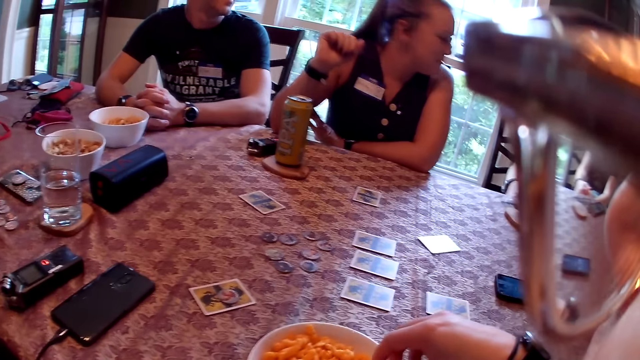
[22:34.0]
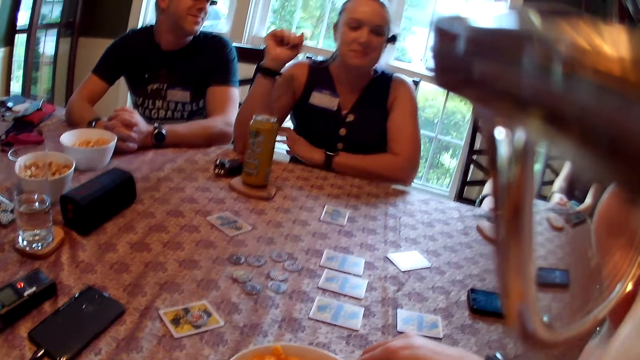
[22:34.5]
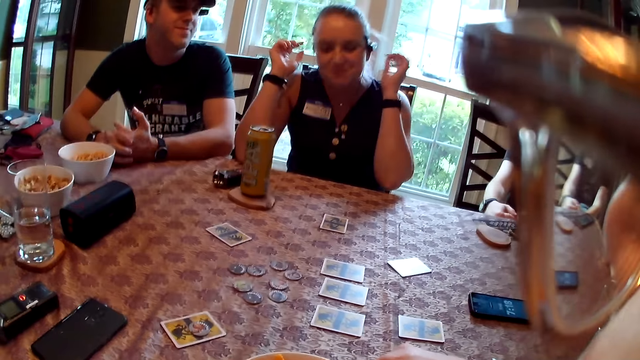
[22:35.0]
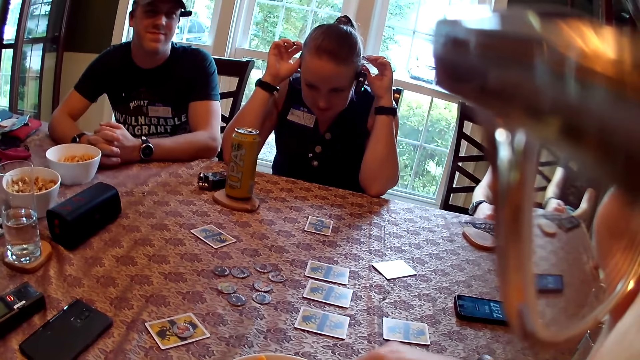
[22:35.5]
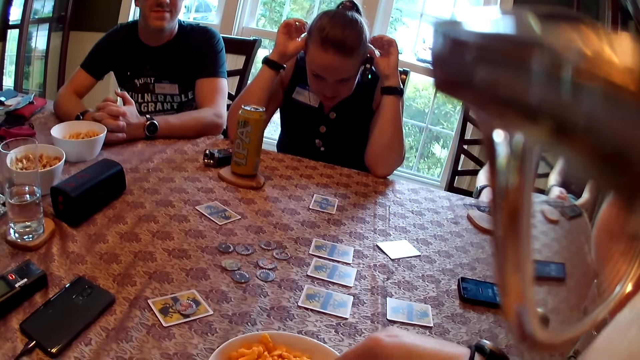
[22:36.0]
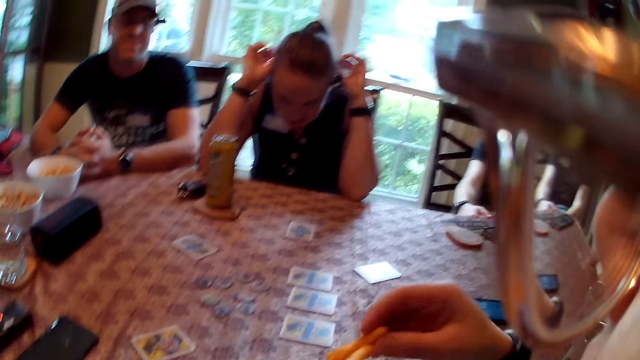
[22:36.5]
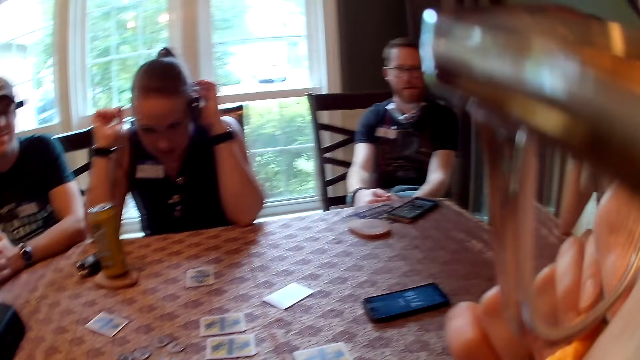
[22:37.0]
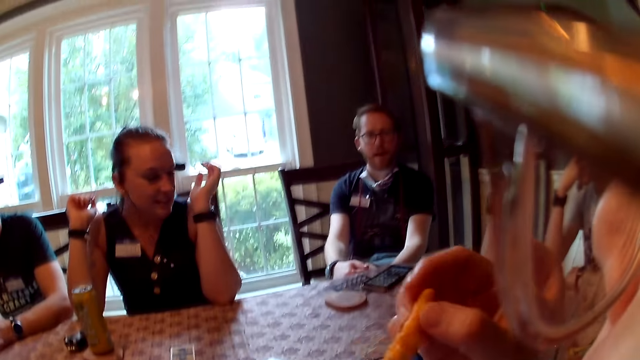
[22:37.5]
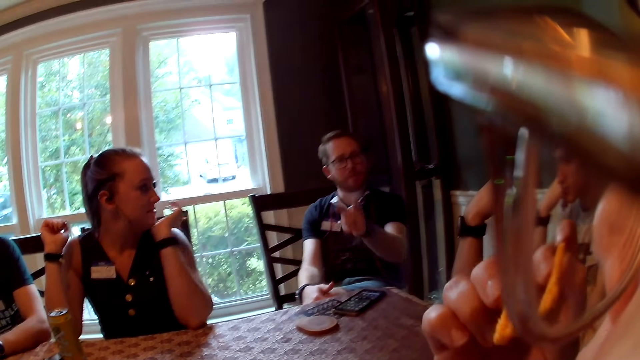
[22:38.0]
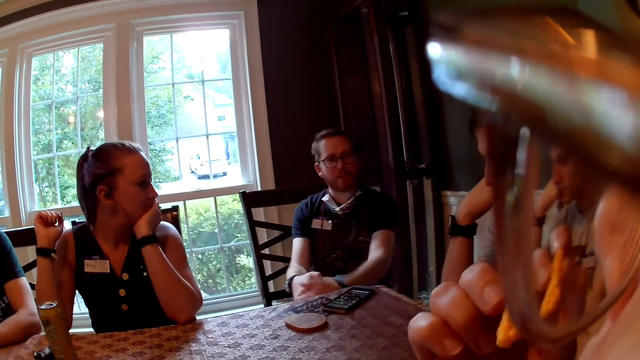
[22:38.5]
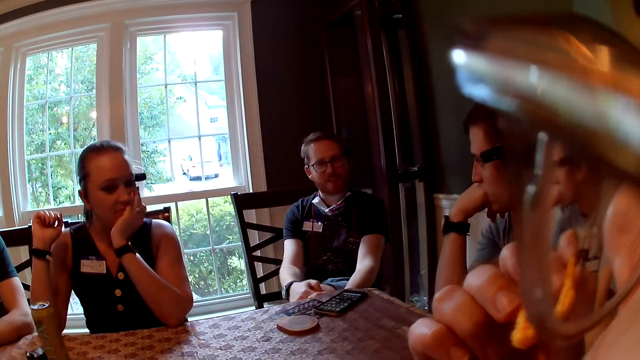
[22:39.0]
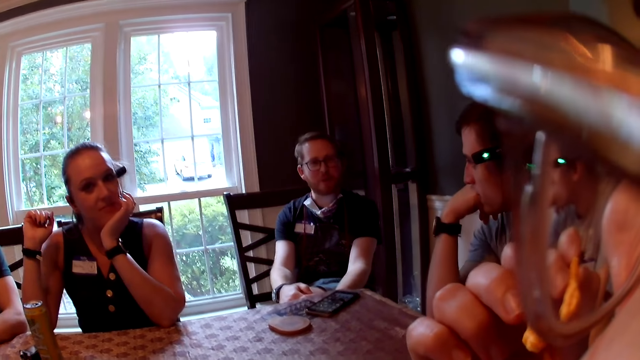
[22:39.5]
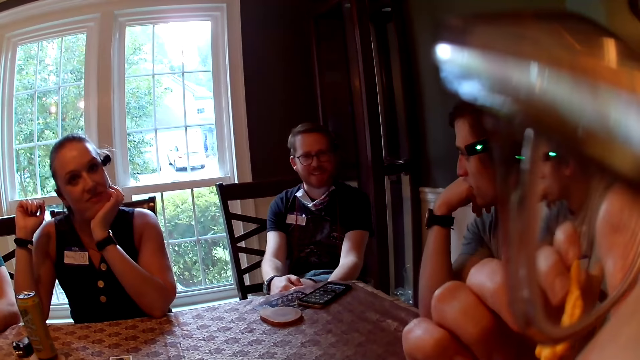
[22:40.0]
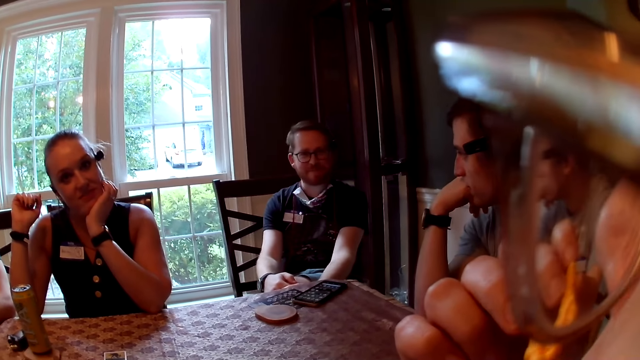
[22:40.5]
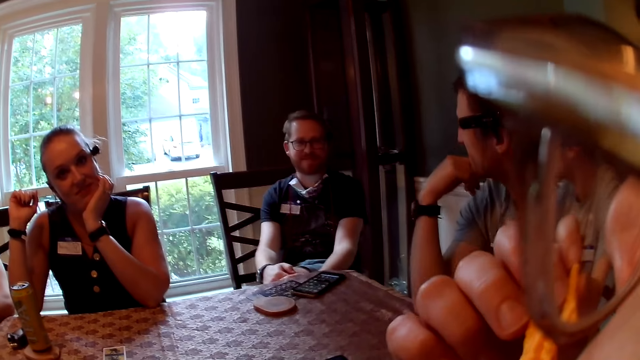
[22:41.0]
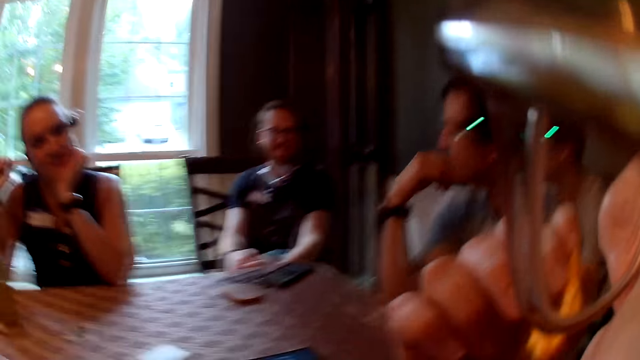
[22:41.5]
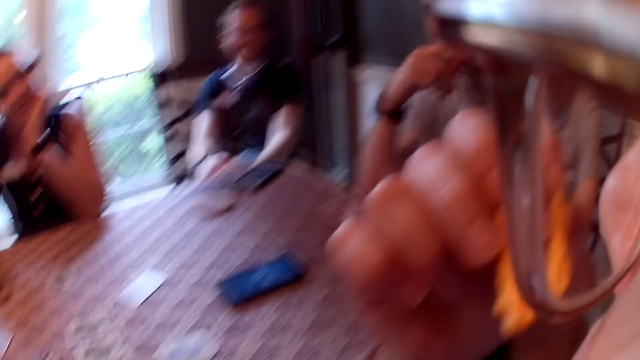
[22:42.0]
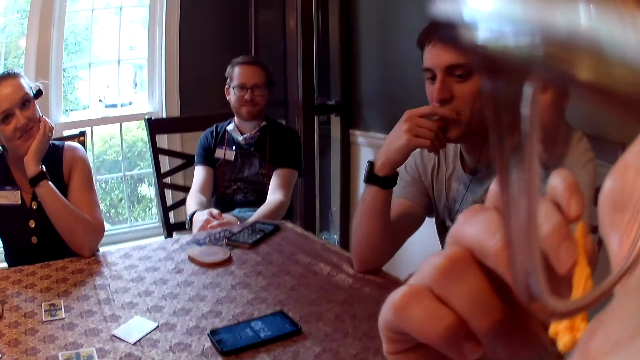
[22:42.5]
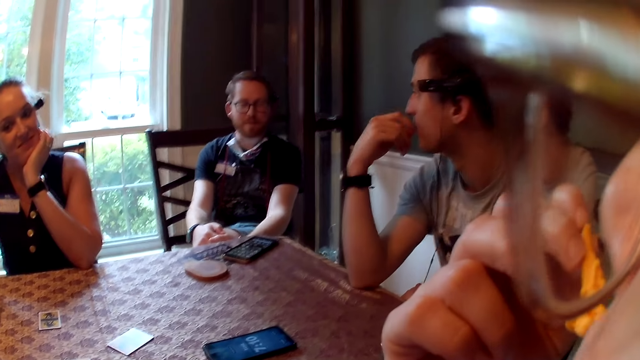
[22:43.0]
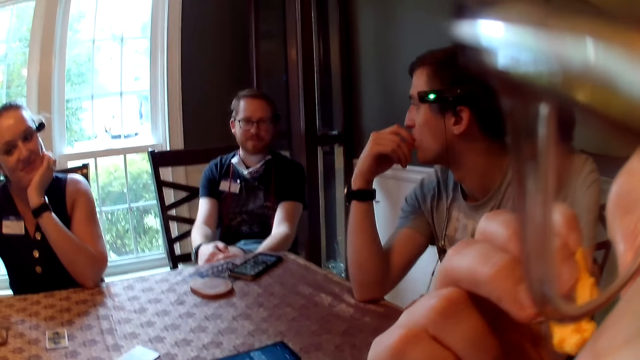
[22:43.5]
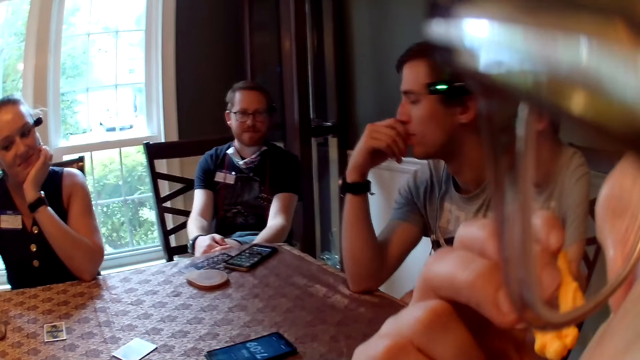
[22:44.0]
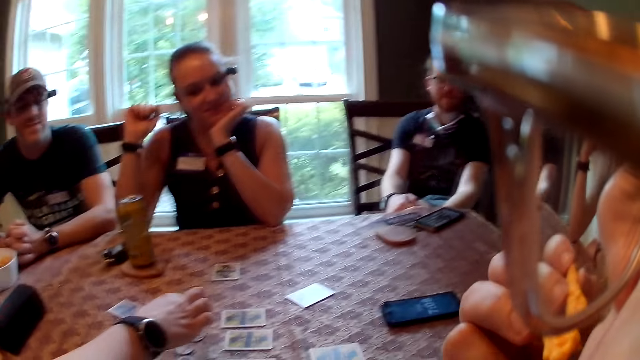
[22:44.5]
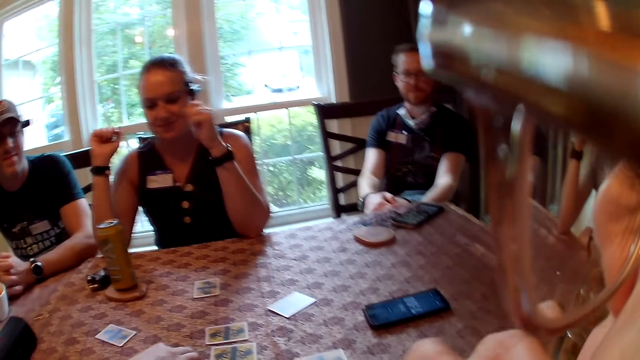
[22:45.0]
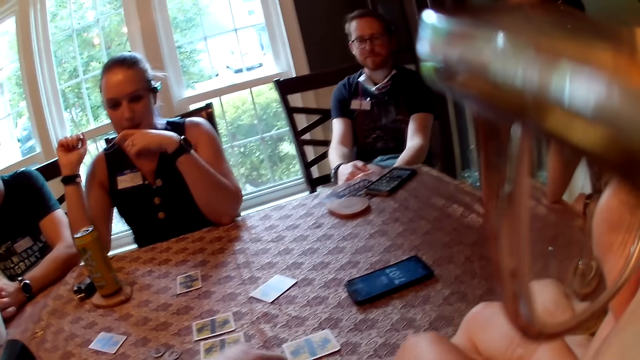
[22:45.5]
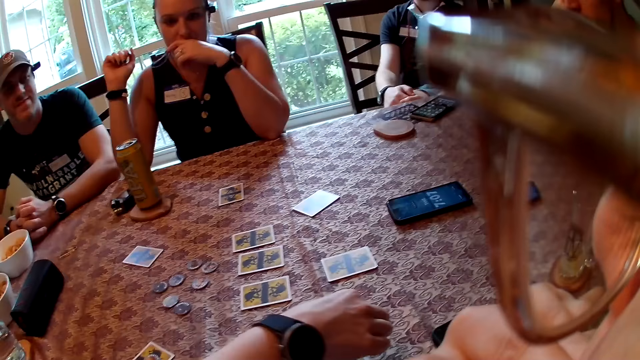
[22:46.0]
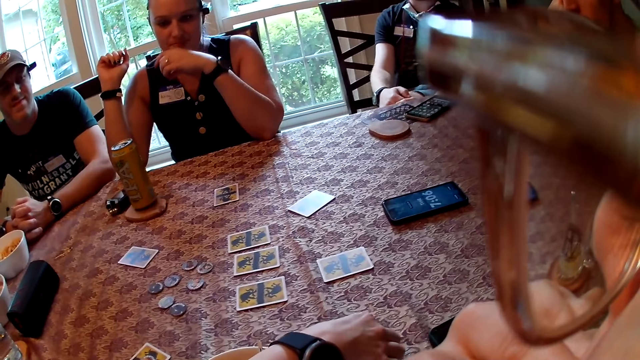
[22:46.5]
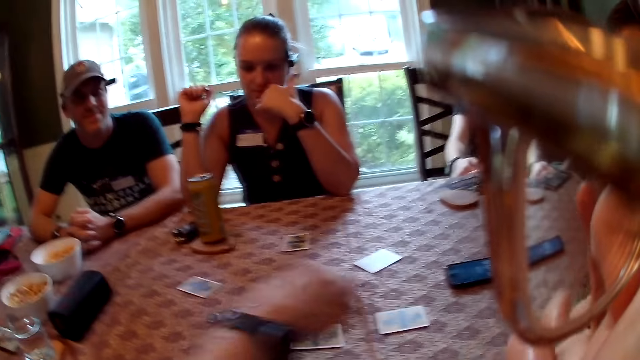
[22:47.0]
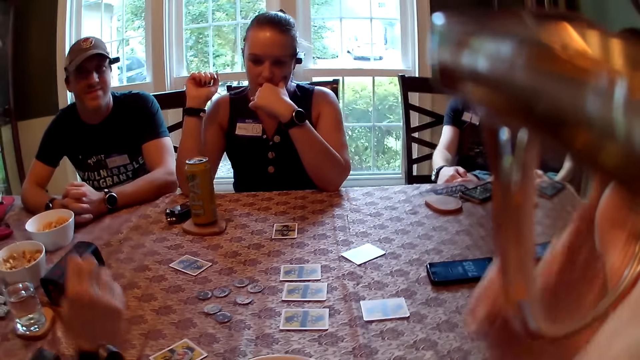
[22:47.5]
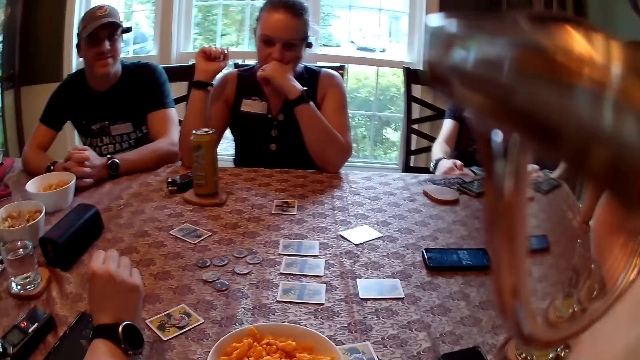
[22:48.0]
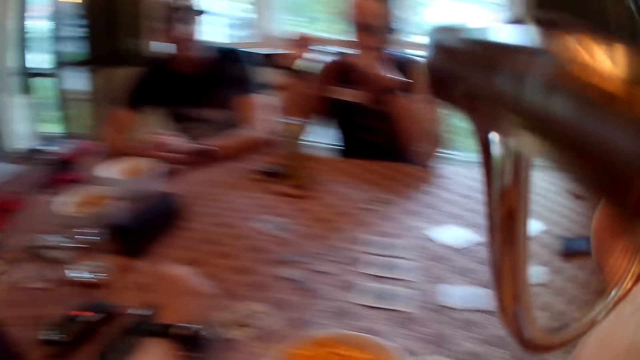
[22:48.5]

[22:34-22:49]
The camera wearer picks crisps from the bowl with her right hand. A woman speaks. The camera wearer eats crisps with her right hand. A man speaks. The camera wearer converses with the group of people. She speaks. The woman drops the token on the table with her right hand.

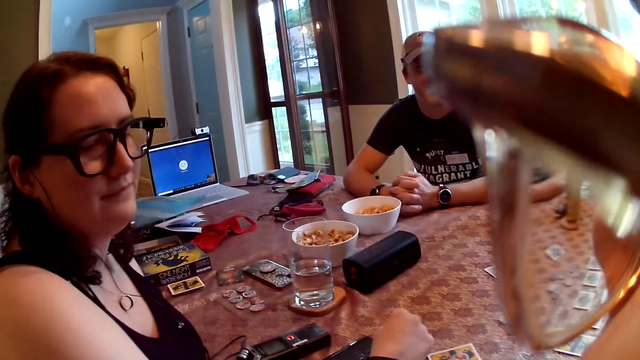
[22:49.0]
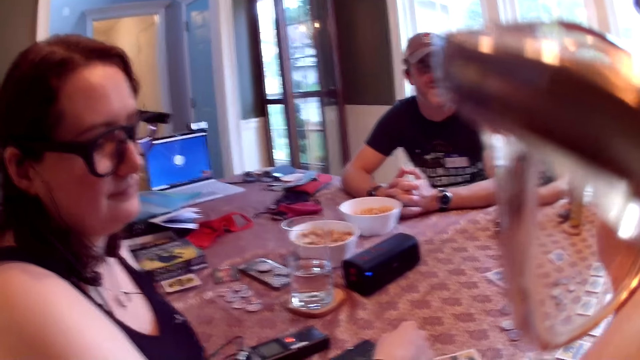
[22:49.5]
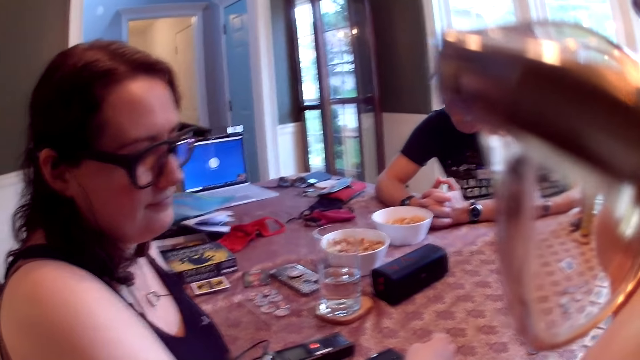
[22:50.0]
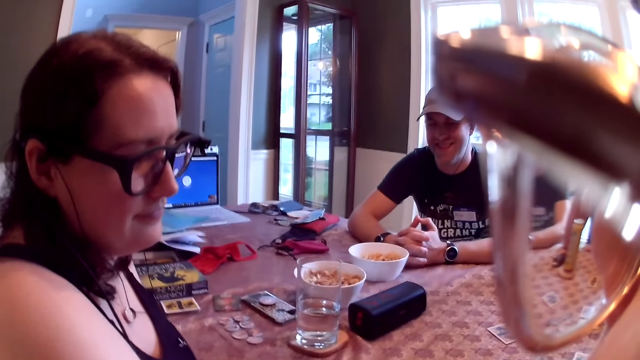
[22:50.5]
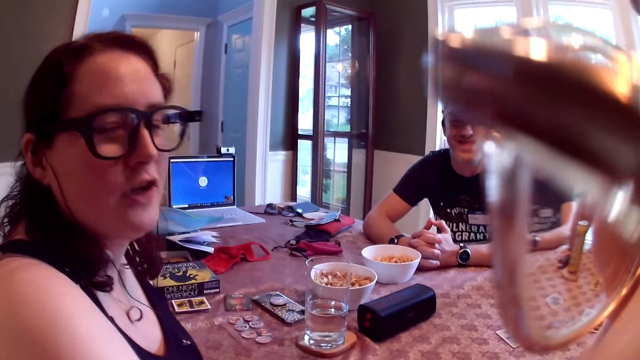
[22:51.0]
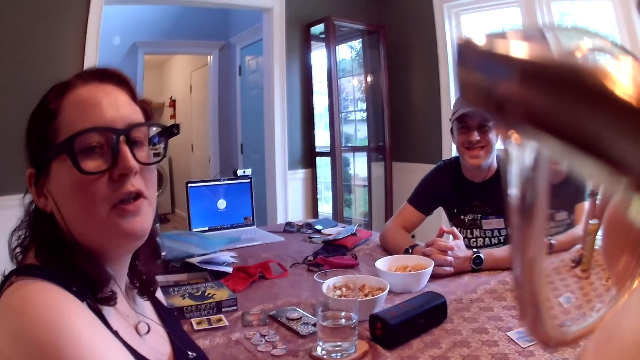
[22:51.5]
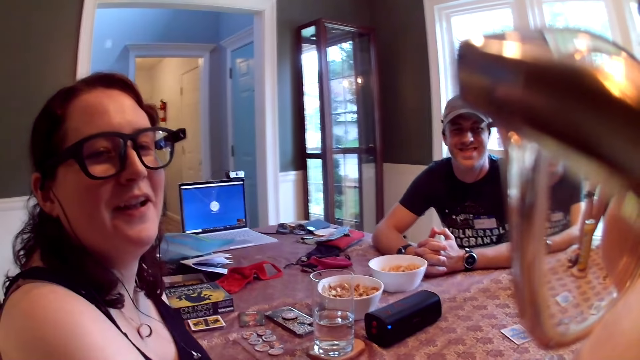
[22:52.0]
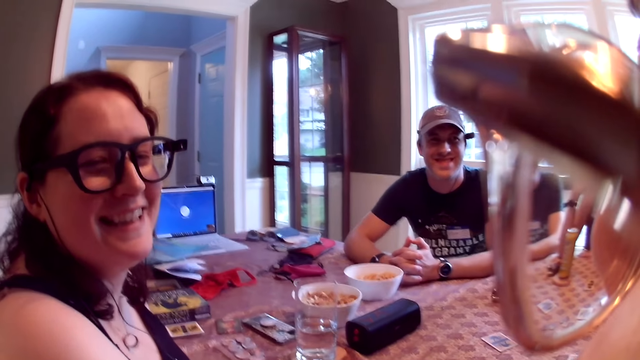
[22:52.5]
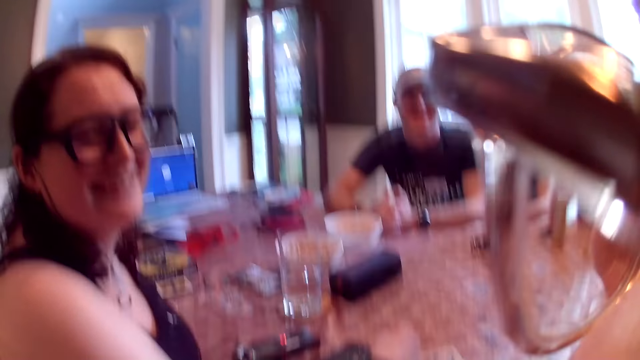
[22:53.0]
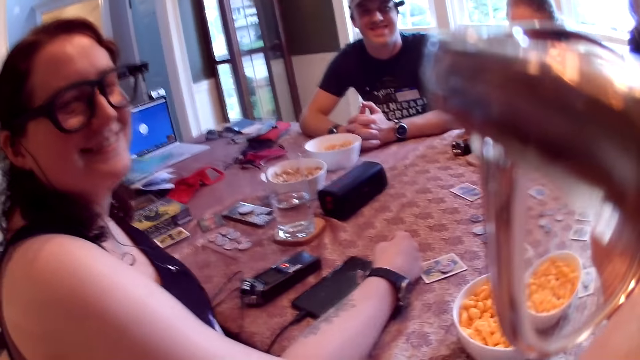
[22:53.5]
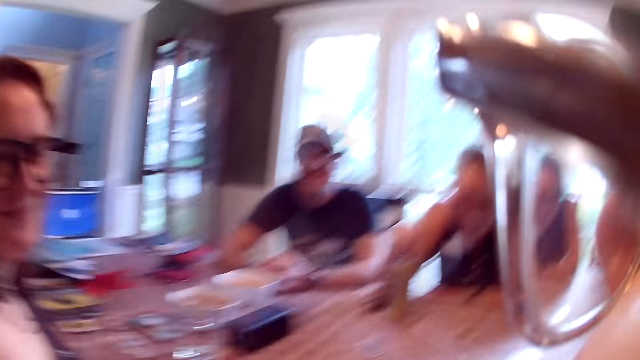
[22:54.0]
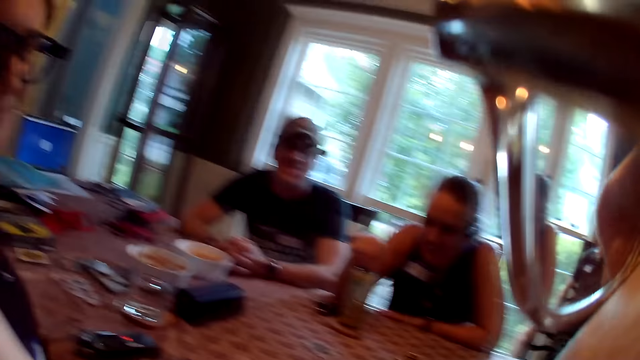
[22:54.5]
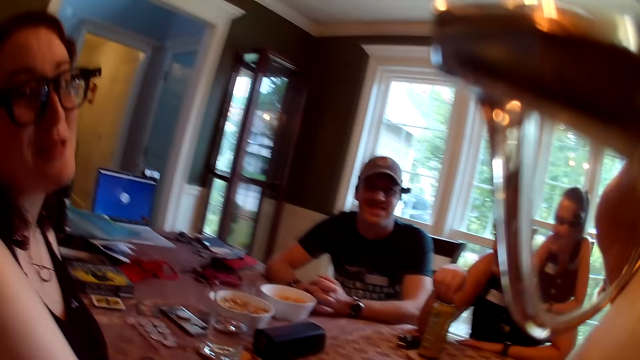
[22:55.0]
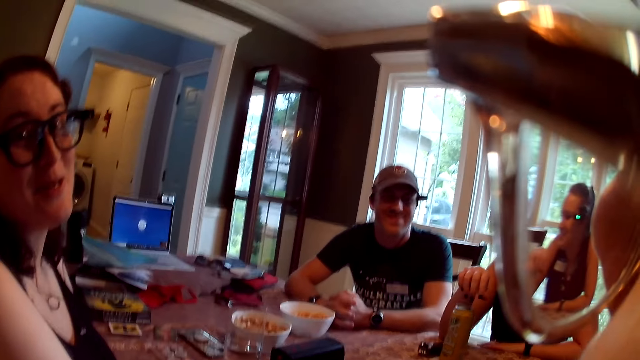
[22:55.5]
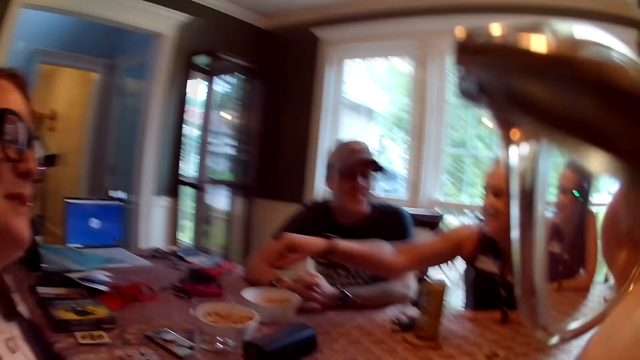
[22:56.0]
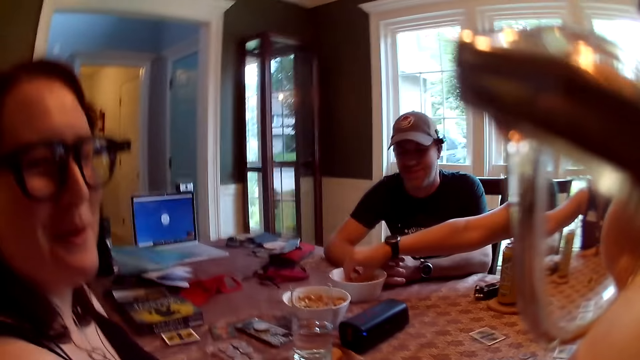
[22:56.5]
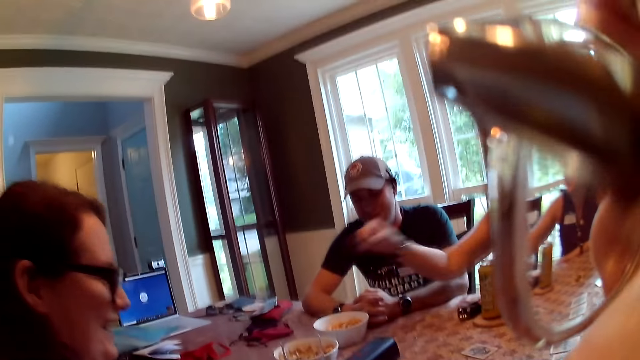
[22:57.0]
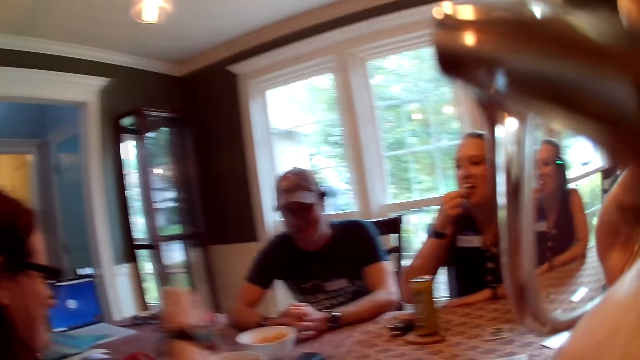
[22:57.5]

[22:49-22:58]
The camera wearer talks to a woman. The woman picks a snack from a bowl with her right hand, and eats the snack in her right hand.
